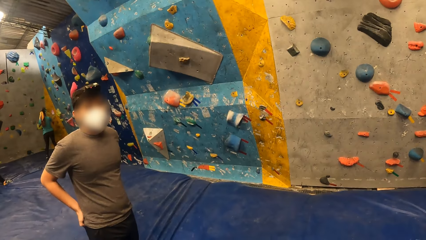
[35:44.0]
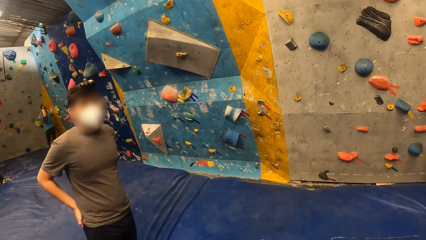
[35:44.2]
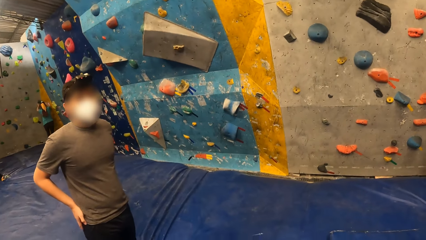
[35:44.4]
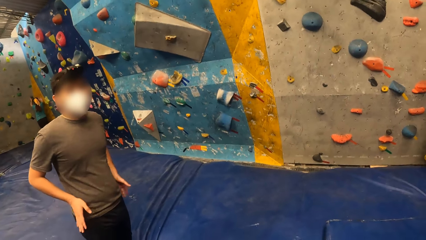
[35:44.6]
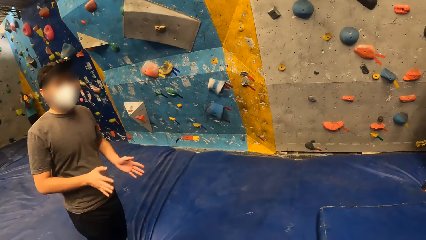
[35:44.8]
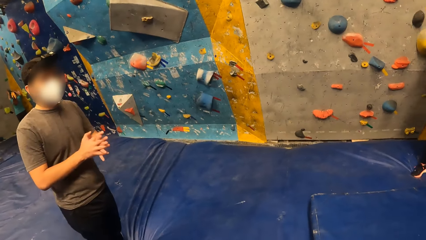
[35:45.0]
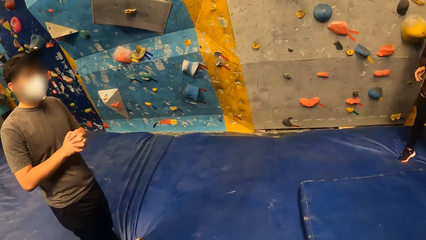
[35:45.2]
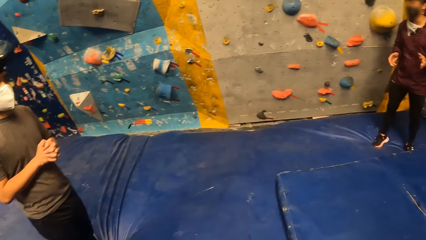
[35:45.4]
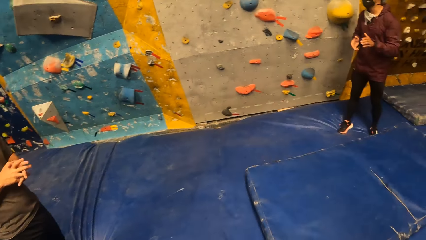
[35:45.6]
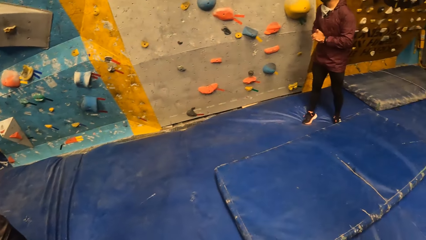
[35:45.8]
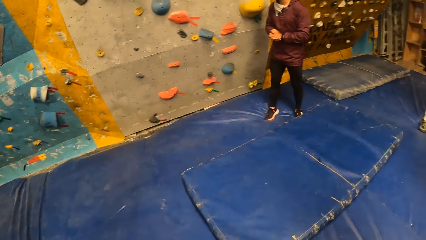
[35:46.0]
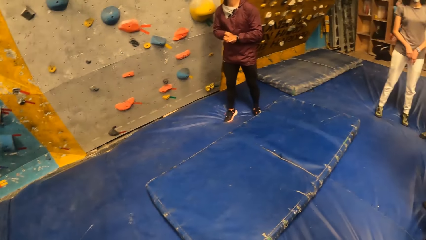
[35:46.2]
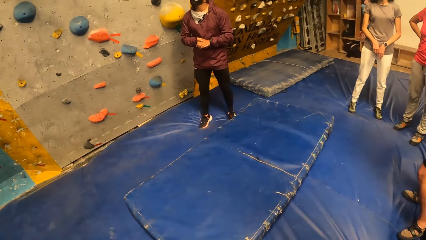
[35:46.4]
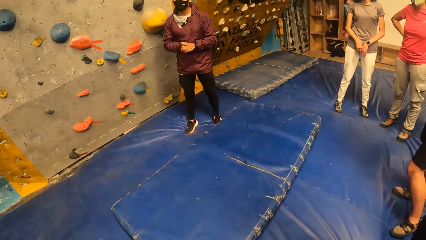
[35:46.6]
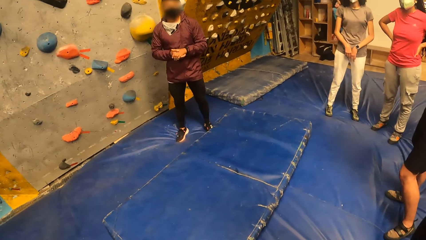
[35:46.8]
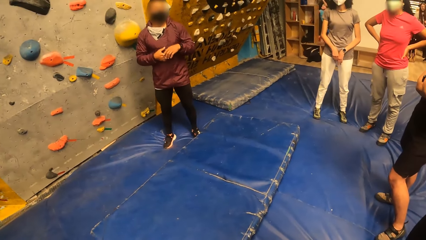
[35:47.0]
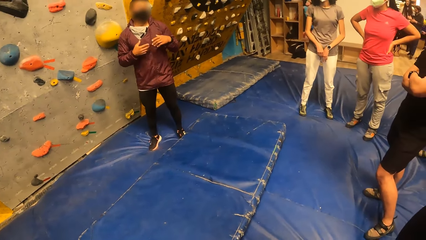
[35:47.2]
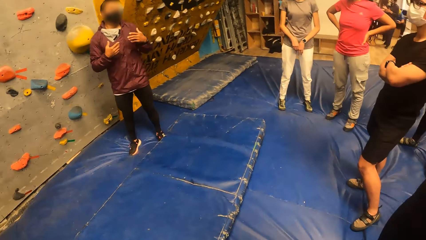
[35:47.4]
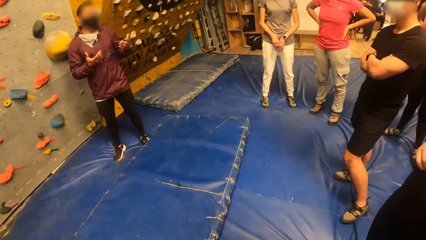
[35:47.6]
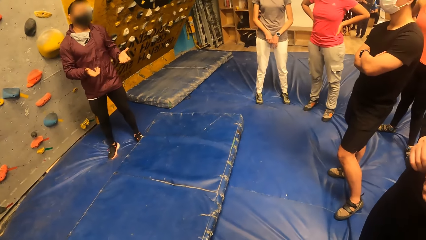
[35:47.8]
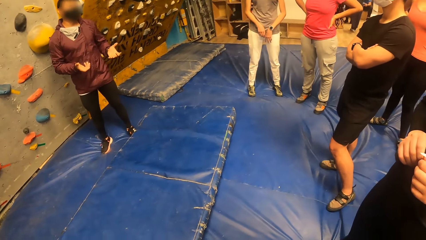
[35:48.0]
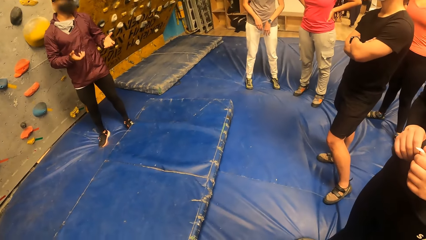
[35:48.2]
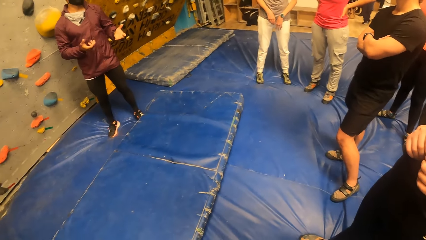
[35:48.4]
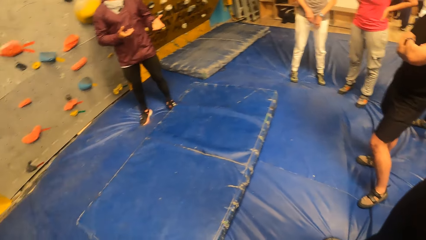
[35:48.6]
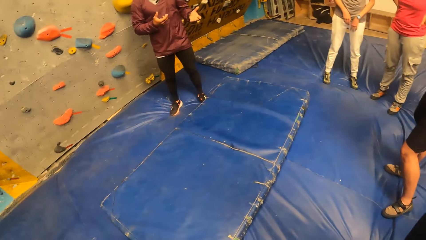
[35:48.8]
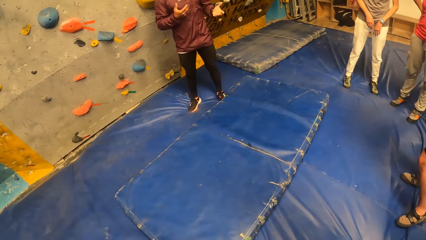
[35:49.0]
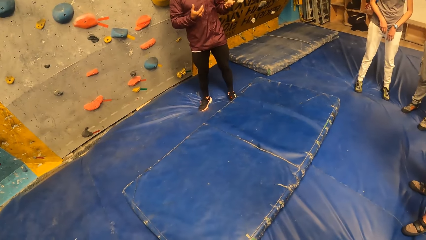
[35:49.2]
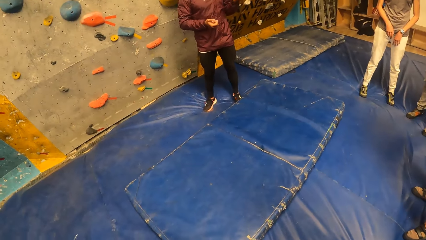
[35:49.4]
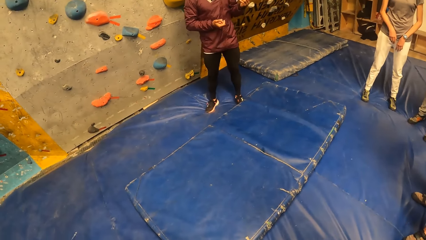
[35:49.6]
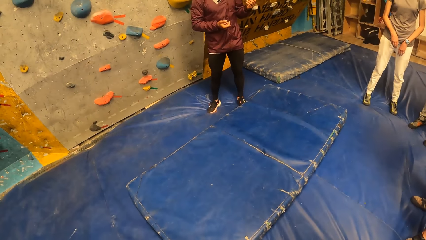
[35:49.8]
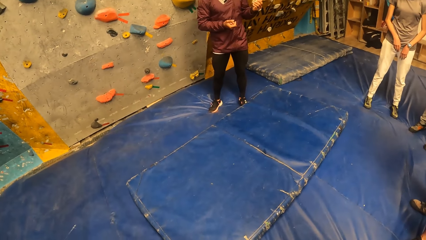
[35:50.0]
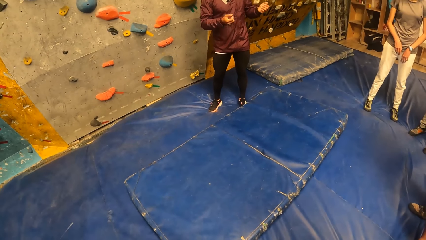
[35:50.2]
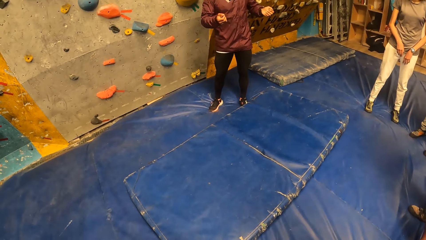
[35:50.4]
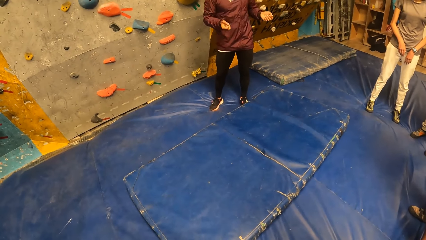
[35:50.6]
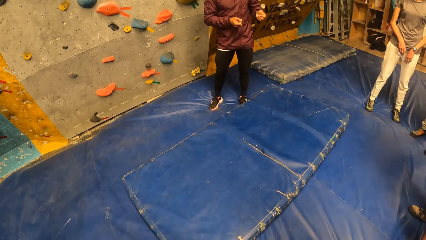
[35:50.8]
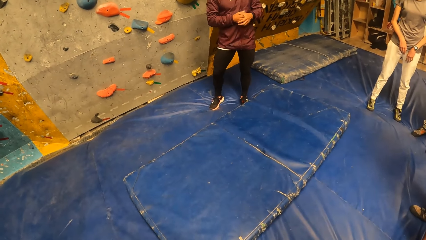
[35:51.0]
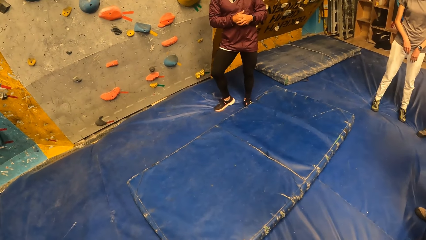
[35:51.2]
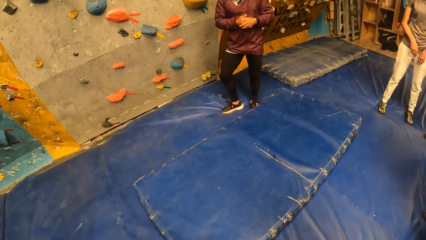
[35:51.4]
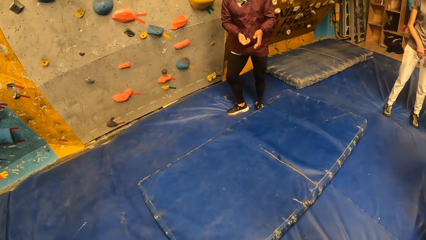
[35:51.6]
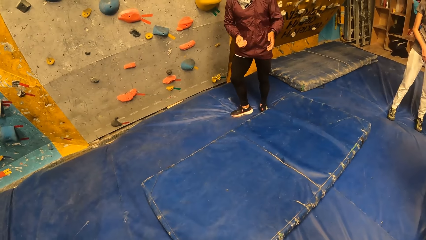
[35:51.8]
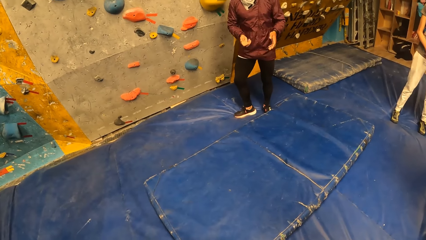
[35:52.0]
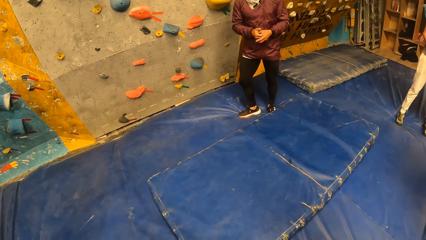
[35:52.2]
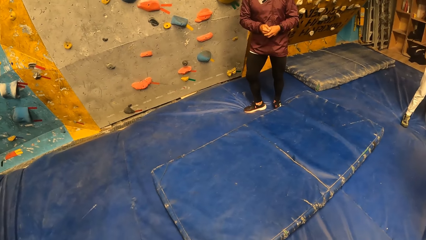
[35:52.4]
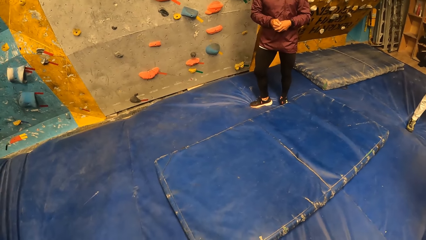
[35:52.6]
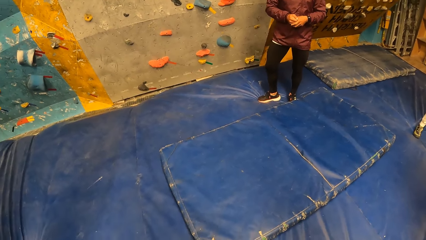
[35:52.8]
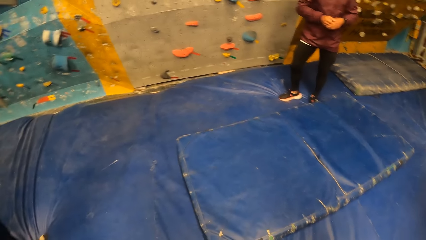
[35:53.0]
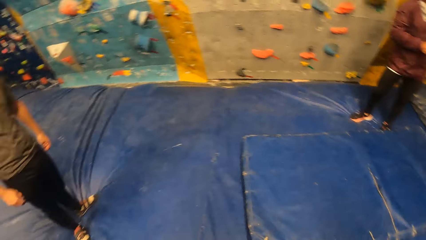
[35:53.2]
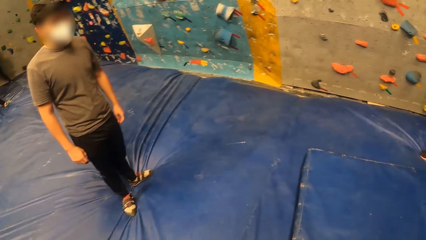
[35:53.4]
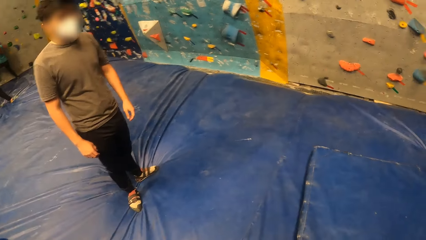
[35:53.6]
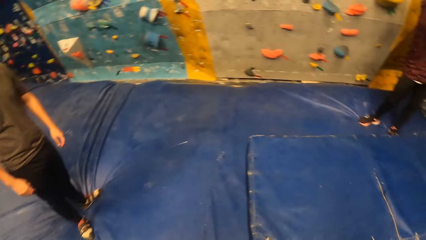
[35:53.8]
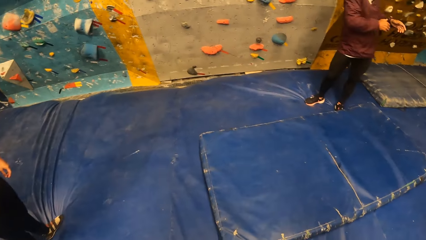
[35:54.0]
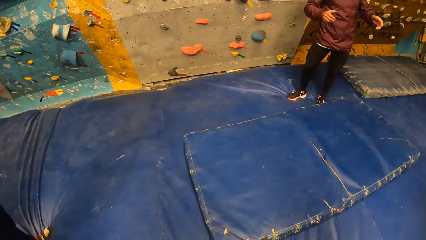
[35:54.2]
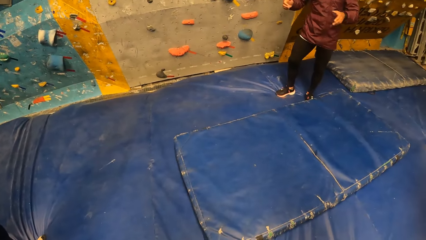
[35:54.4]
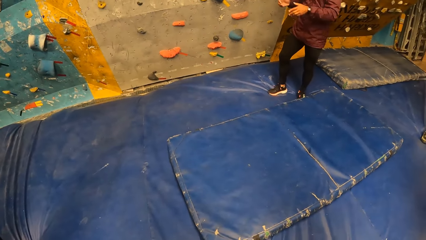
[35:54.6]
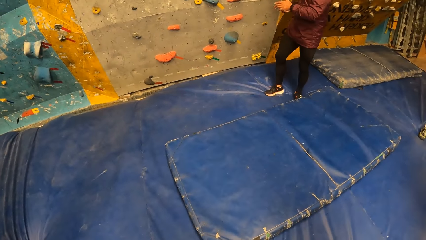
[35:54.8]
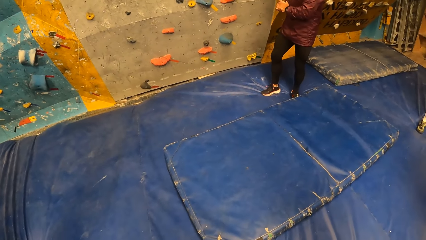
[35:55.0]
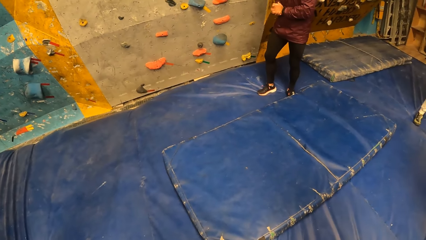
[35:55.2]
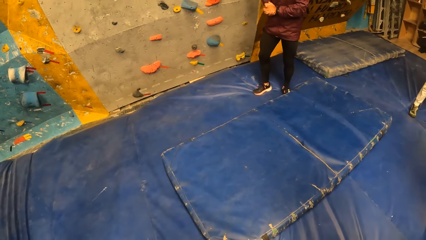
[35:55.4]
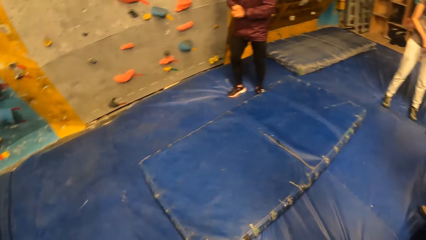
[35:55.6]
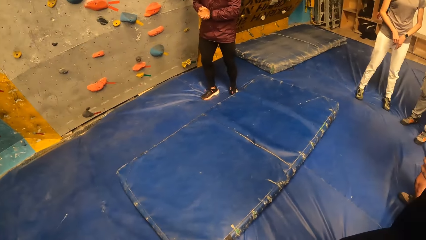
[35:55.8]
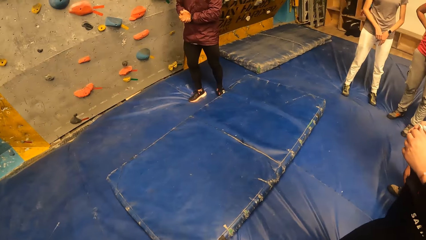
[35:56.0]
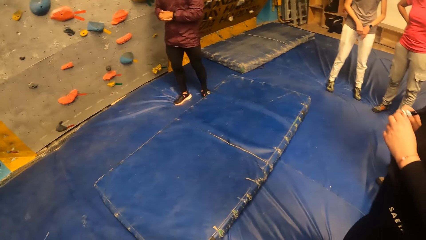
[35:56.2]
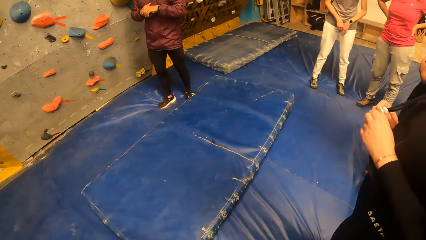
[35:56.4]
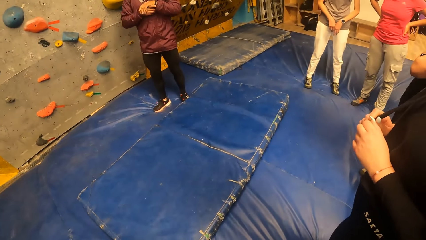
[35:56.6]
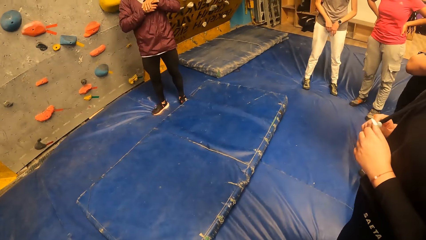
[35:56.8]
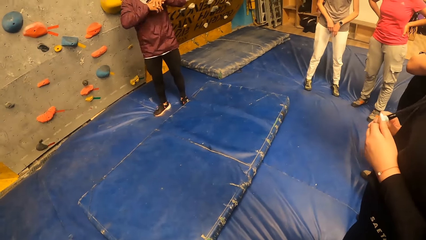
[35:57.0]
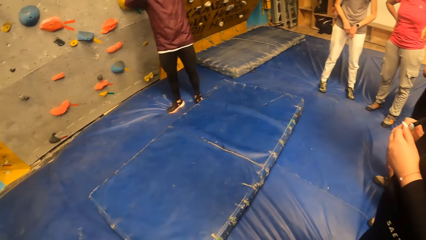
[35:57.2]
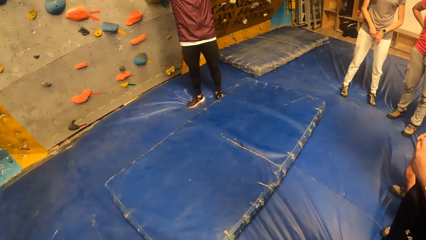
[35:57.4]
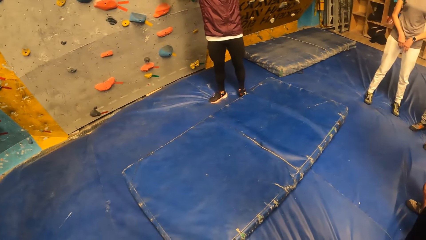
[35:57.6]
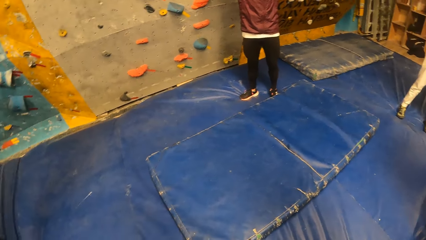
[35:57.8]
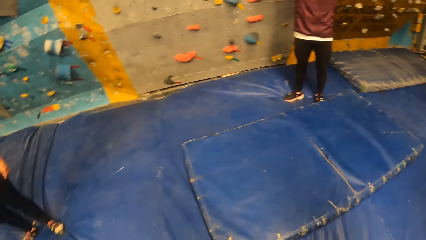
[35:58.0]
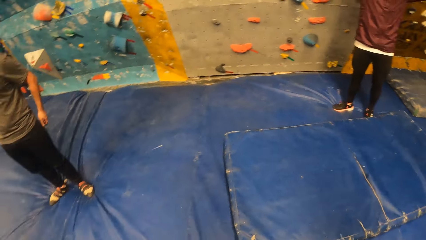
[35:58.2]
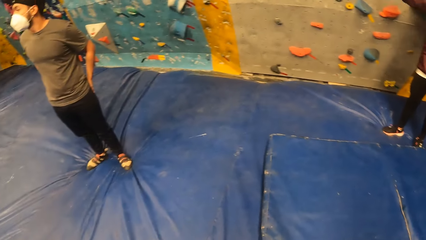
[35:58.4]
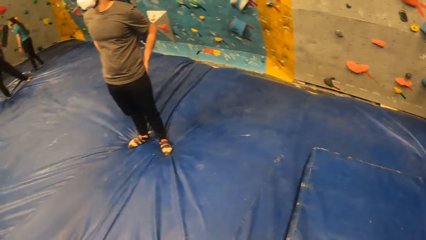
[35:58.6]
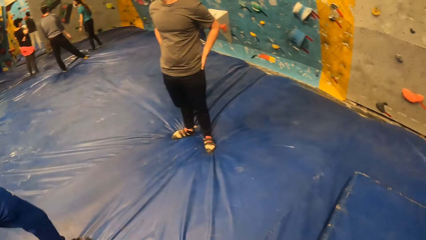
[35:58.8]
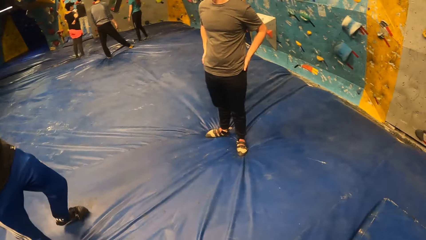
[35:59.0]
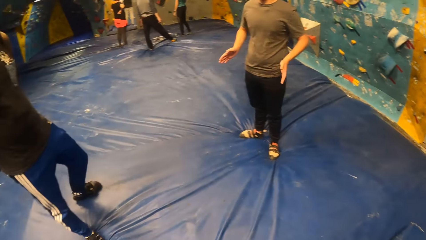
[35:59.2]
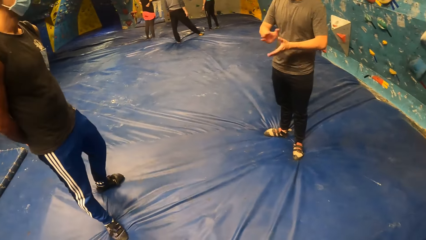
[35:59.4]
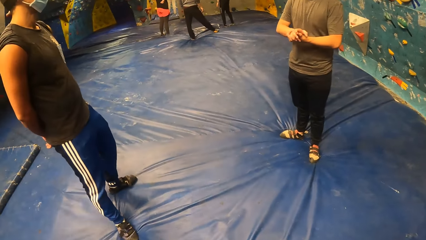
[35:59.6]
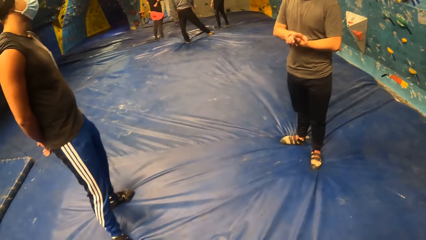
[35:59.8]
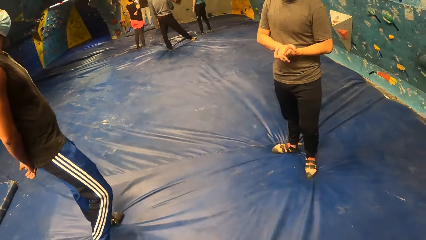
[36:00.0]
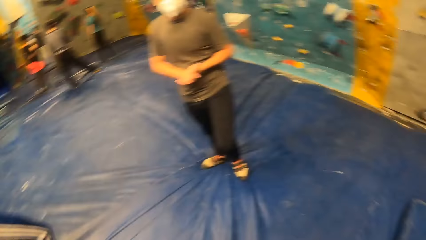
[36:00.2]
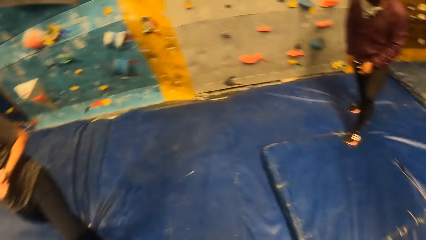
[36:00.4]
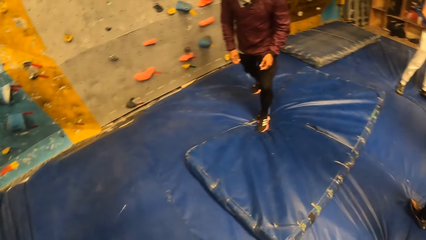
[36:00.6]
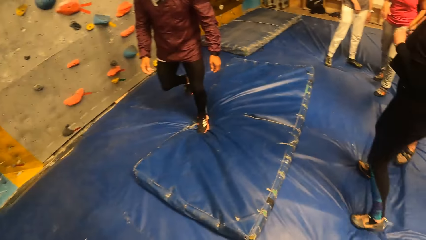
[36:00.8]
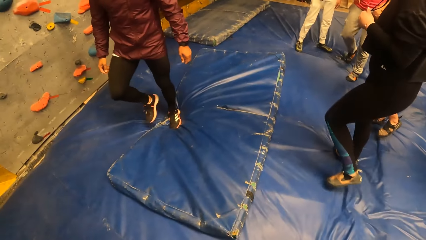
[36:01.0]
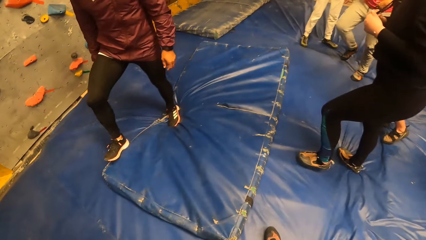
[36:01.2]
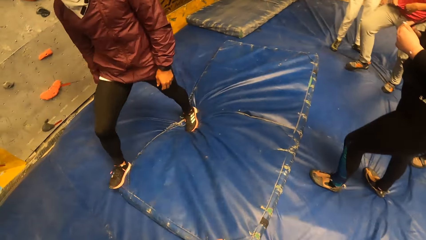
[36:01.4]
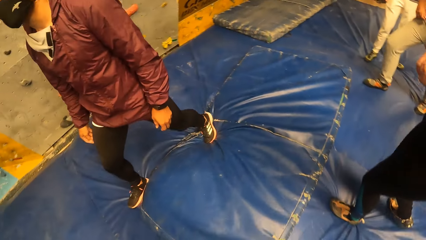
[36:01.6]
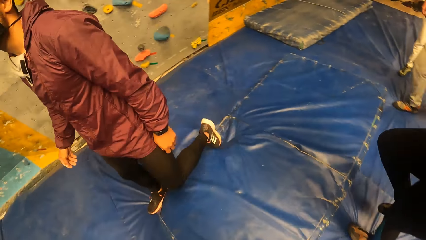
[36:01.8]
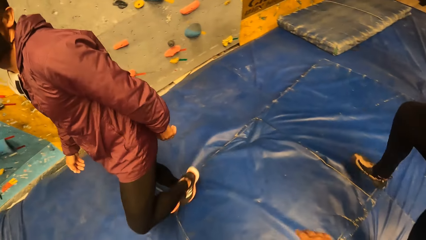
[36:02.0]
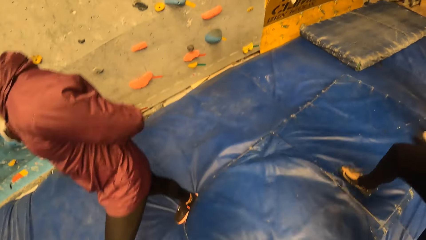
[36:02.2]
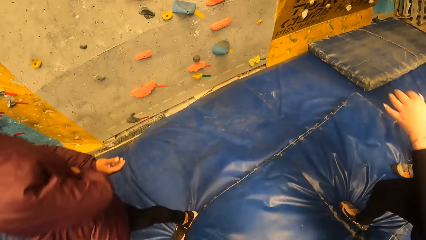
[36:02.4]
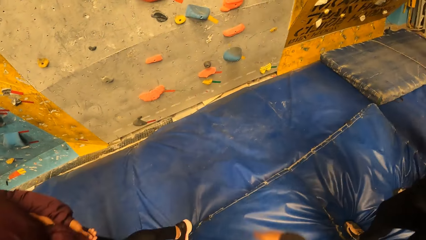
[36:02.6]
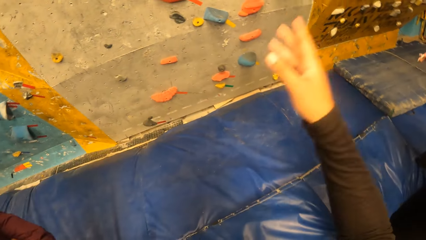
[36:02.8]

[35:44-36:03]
A person converses with the camera wearer. The camera wearer turns around. Another person converses and sways hands. The camera wearer looks around. The other person converses. The camera wearer looks around and walks in the room.
